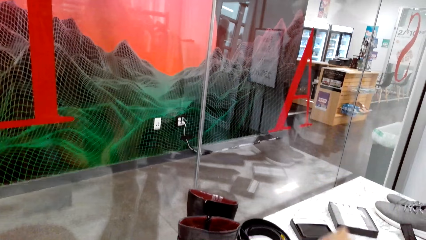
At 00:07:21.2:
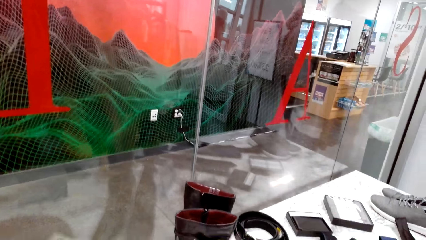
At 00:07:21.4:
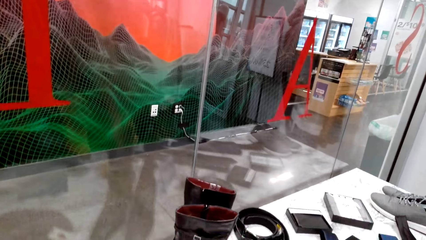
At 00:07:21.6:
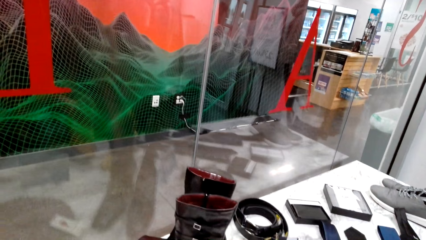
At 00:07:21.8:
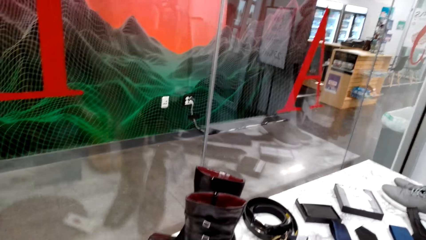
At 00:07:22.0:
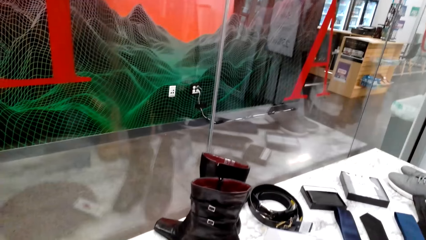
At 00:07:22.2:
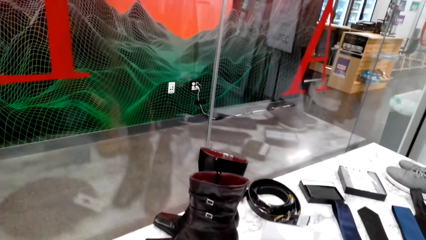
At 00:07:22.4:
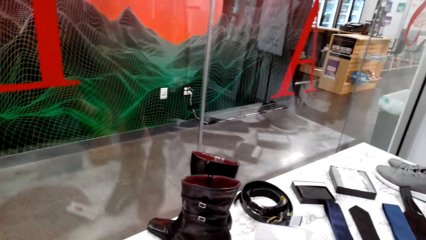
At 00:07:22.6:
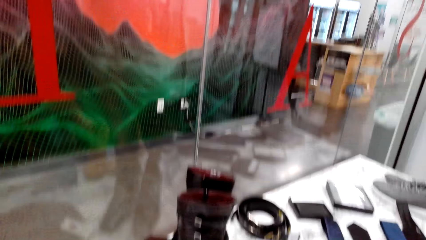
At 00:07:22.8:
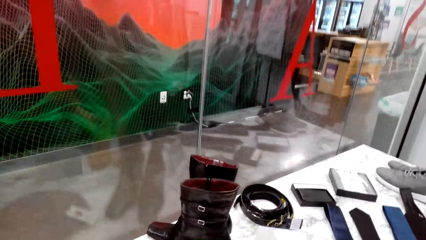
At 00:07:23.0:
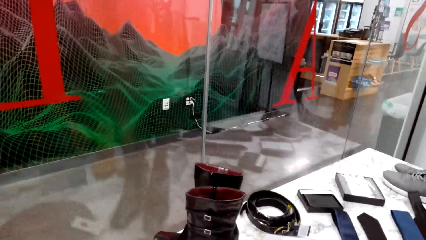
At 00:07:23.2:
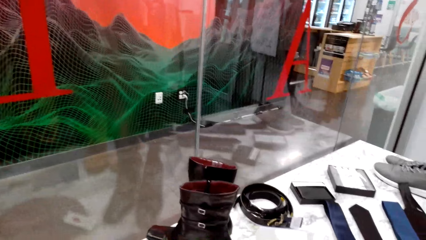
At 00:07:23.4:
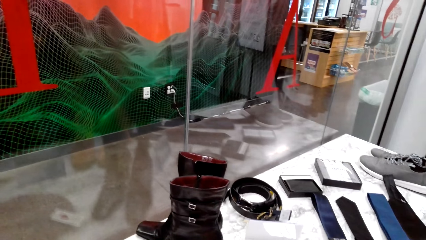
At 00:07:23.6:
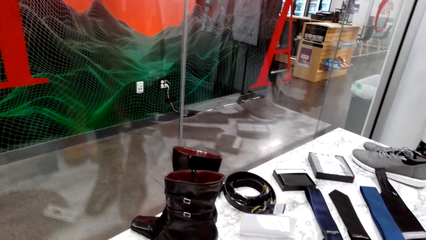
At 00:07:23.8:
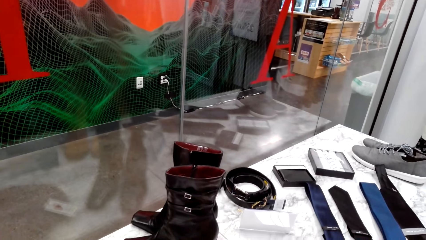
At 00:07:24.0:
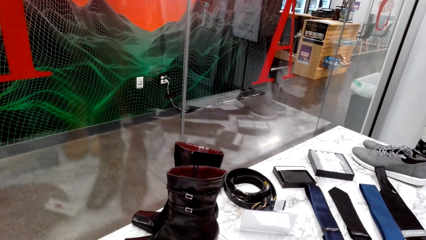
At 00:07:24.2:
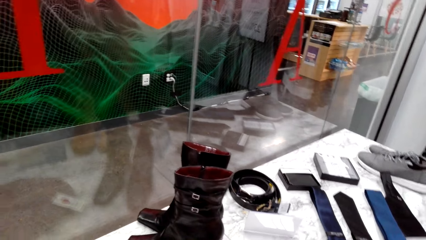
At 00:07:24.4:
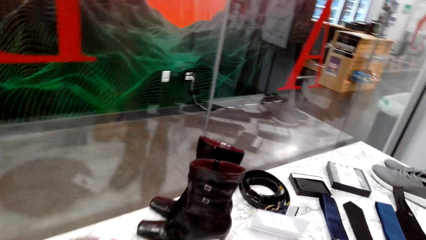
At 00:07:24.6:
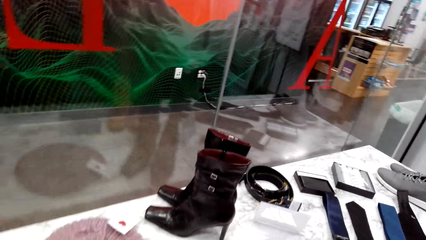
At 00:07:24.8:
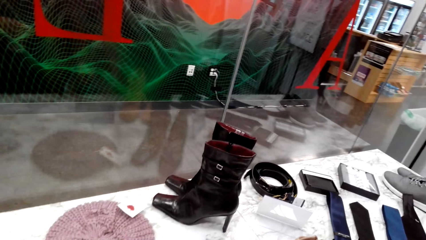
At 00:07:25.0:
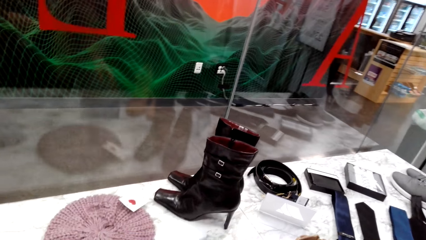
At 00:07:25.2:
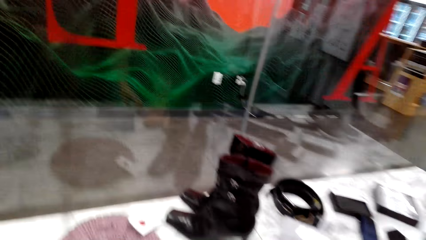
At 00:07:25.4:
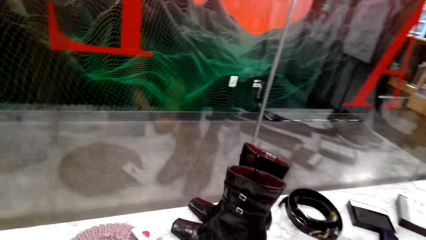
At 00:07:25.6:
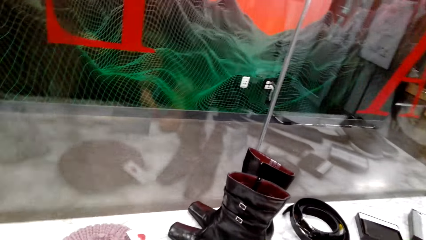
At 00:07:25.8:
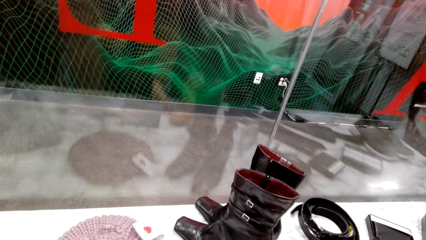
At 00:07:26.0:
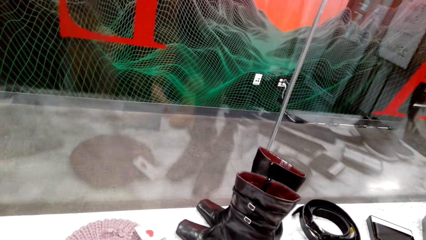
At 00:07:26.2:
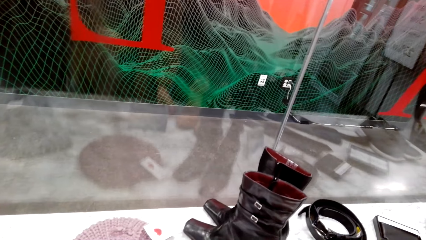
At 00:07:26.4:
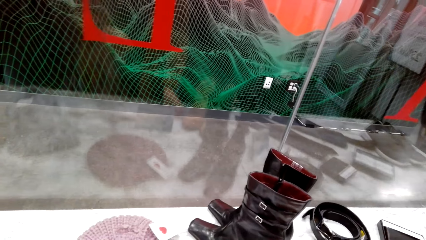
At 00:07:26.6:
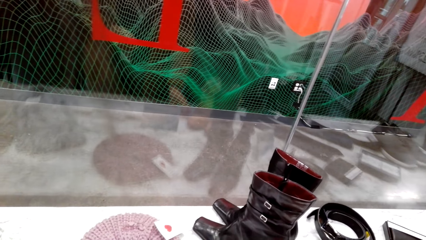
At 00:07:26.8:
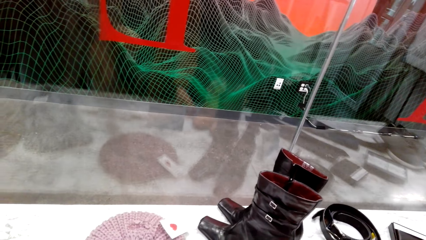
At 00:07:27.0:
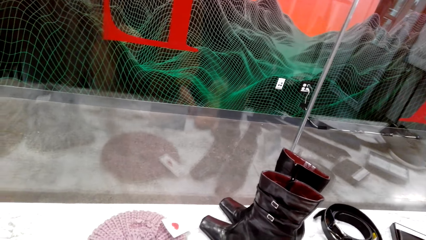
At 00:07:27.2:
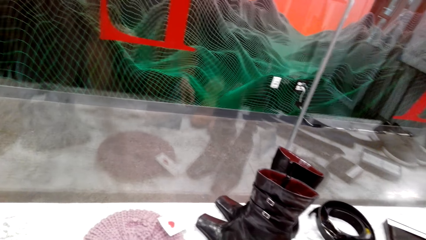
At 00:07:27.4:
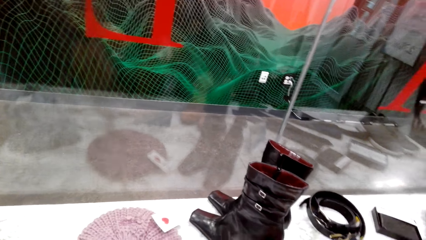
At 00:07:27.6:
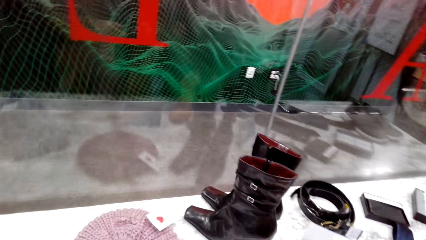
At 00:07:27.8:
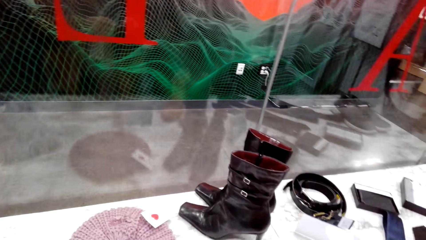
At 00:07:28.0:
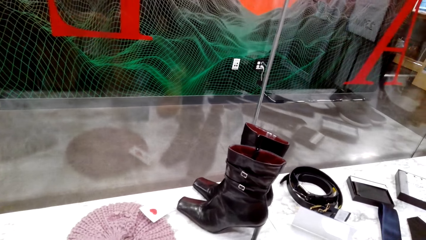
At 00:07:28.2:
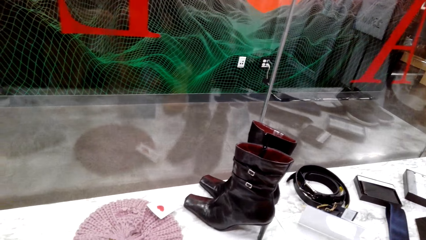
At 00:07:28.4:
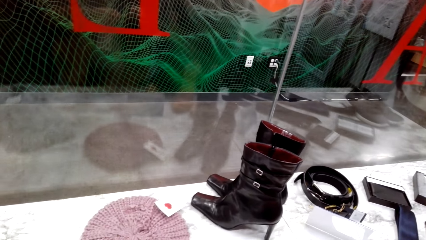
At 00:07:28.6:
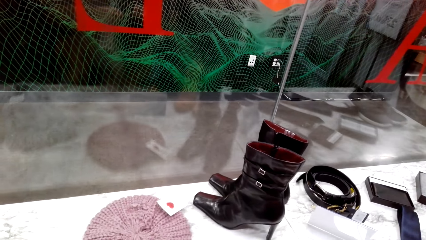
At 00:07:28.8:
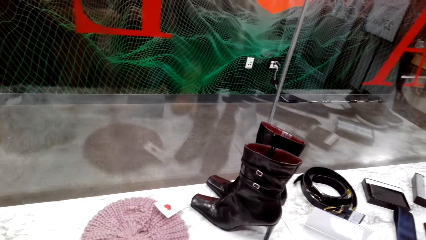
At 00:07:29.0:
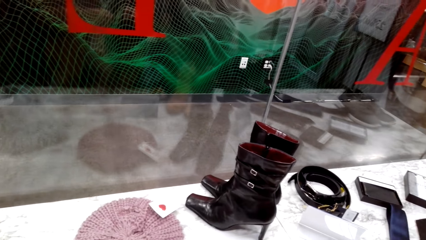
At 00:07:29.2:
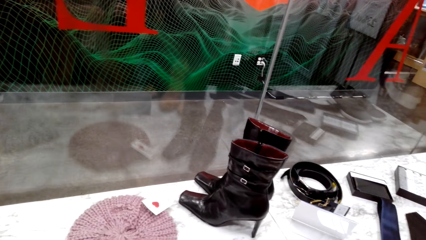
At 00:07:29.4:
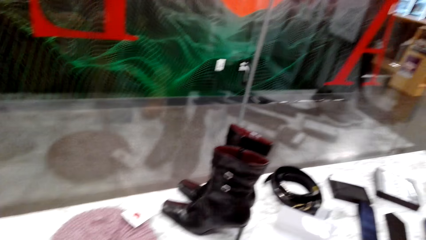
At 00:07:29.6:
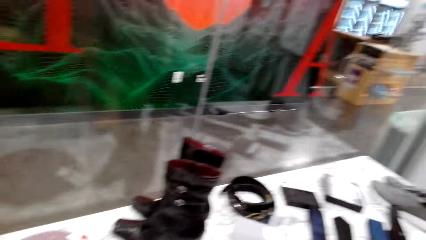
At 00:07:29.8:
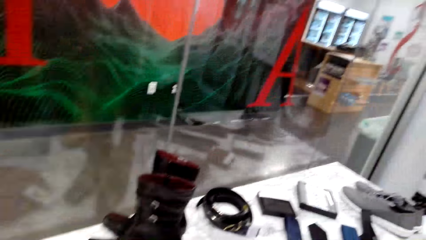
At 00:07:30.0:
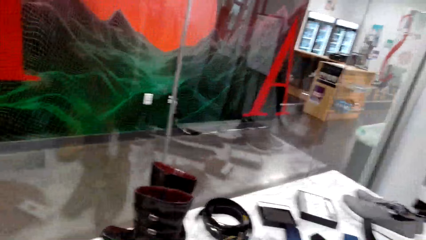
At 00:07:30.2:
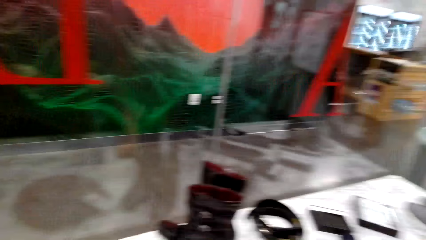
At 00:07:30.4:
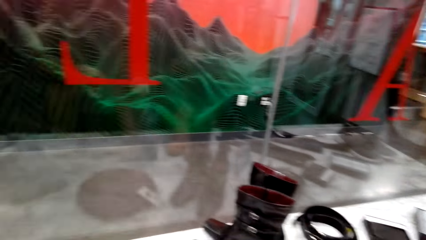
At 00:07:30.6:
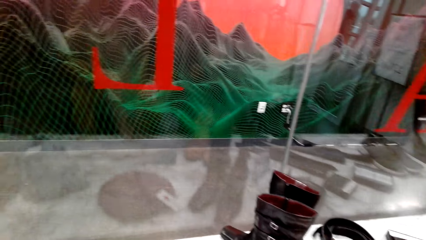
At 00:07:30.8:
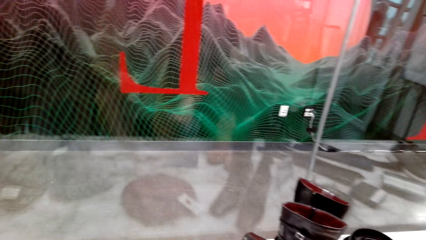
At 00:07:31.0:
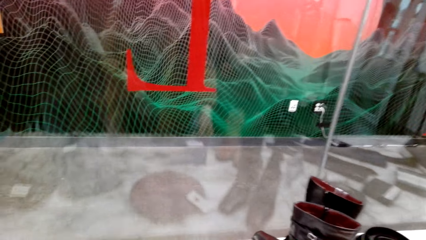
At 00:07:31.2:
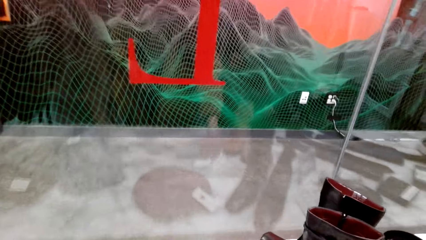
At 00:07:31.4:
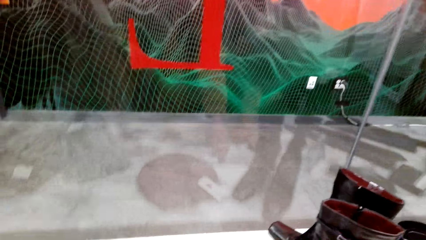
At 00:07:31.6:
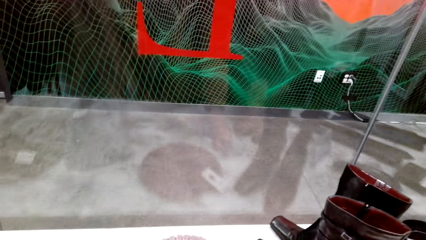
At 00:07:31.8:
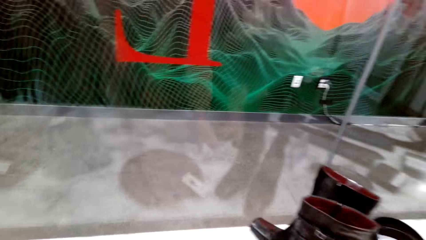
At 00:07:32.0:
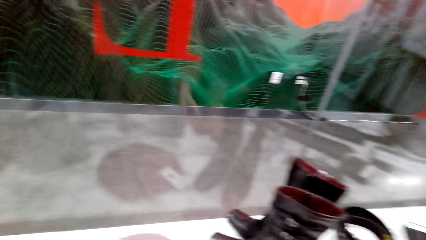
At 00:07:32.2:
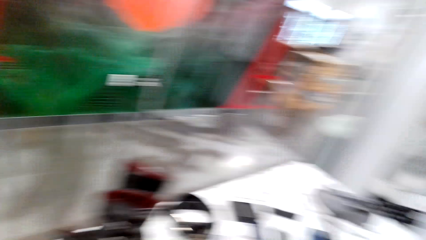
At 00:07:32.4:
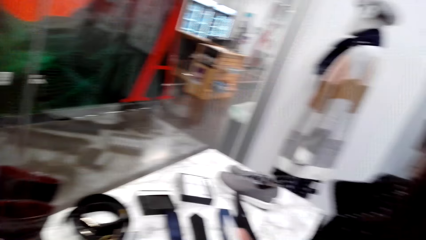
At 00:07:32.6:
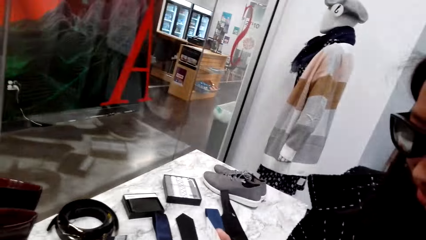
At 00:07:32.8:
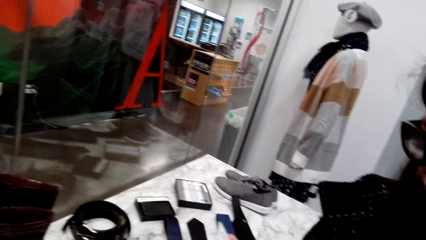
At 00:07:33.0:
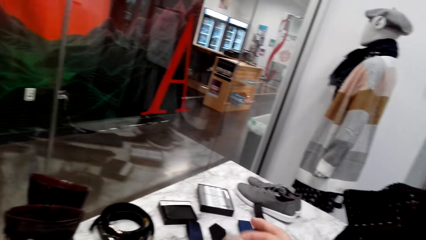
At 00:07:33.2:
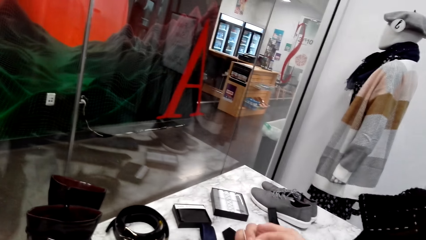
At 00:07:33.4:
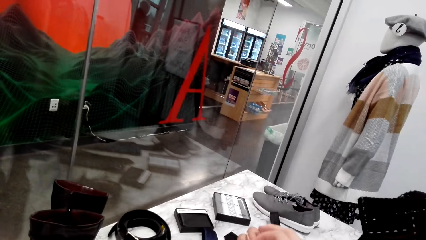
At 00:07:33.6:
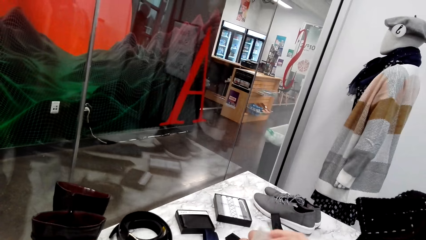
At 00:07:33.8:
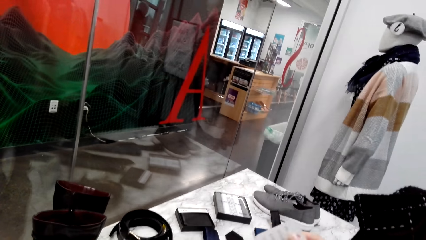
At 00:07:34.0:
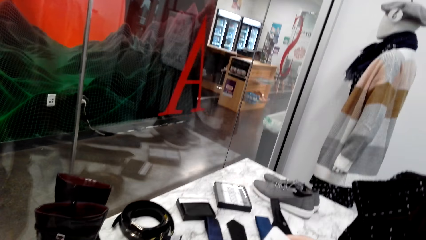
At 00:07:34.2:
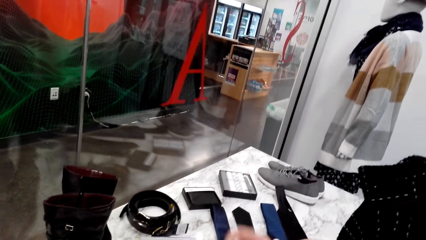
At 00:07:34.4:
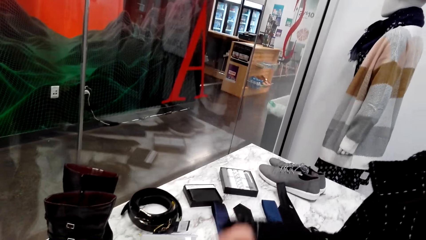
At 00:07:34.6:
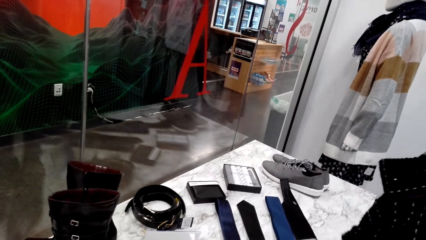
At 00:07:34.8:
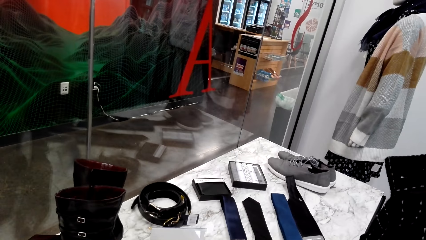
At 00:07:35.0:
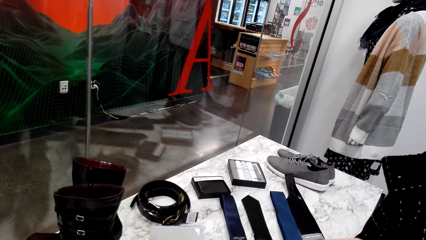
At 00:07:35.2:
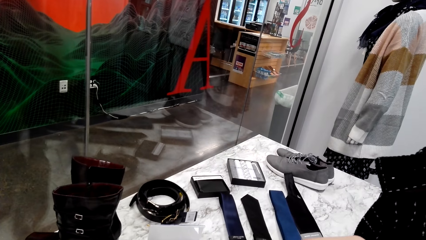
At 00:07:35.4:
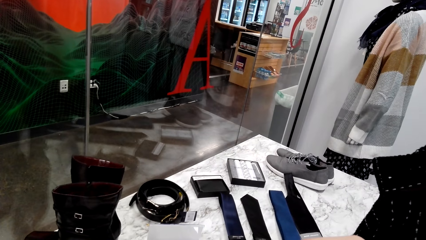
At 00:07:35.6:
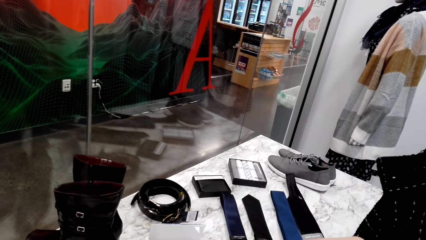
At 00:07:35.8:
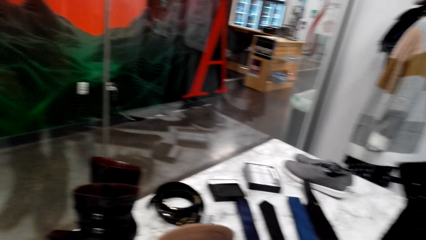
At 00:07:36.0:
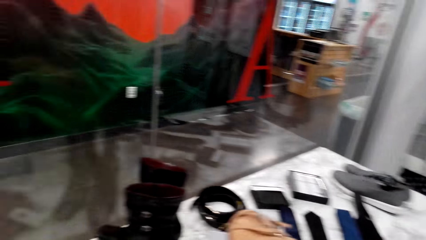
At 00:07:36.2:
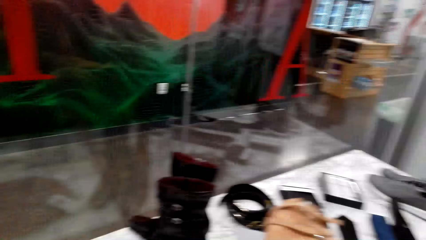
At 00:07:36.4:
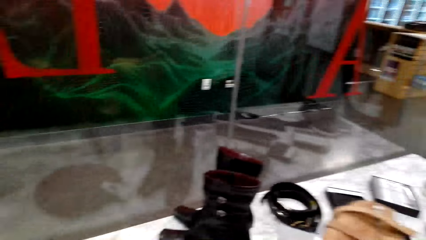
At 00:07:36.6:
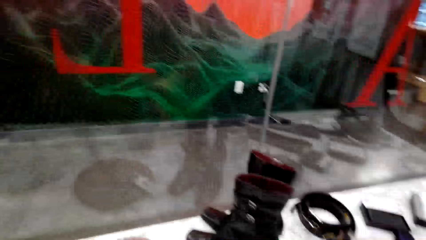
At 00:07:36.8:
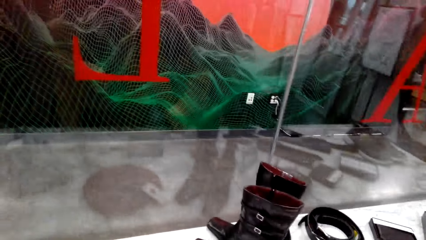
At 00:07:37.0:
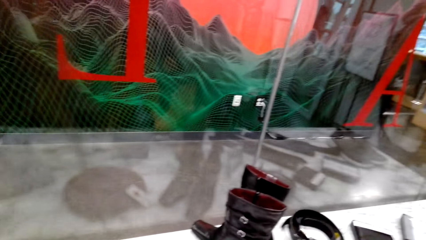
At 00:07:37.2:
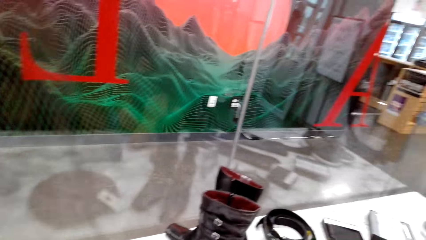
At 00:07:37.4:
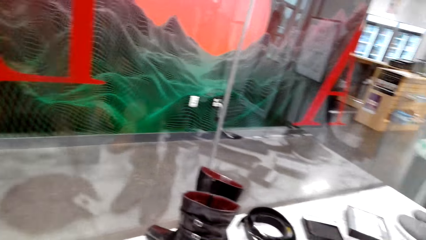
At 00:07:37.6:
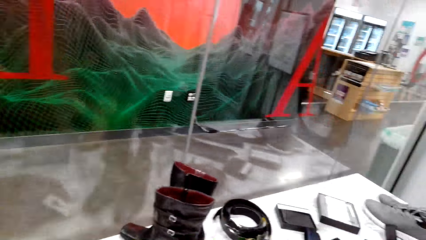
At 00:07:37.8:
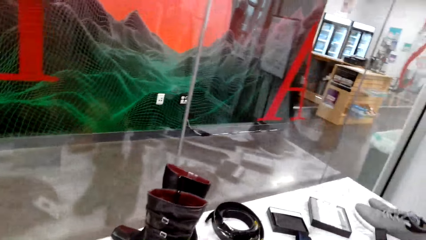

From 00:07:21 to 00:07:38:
A man puts a shoe on the table and dialogues with the camera wearer. The man looks at the shoes.
